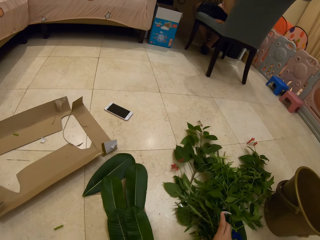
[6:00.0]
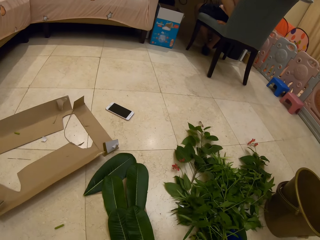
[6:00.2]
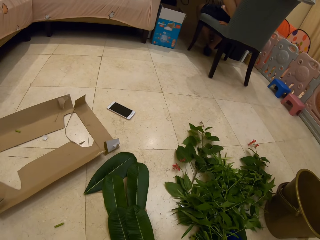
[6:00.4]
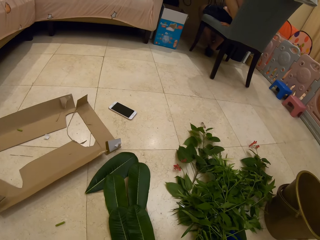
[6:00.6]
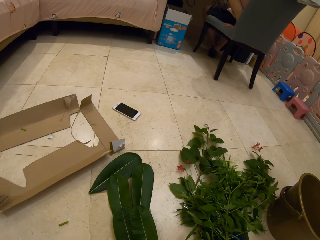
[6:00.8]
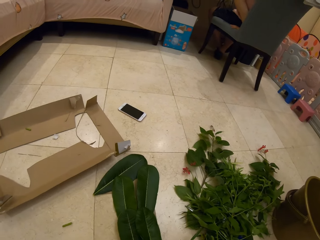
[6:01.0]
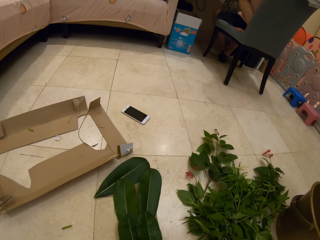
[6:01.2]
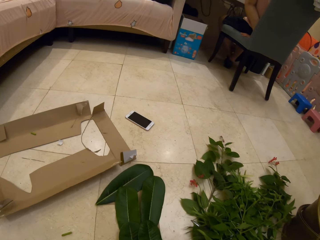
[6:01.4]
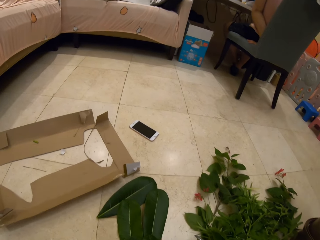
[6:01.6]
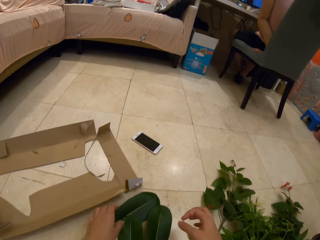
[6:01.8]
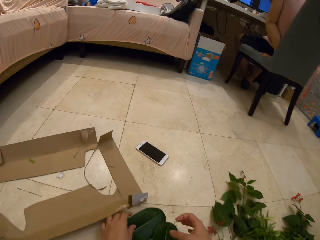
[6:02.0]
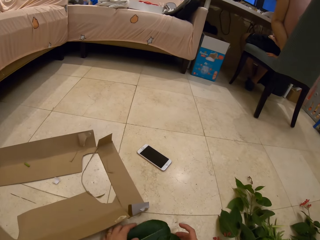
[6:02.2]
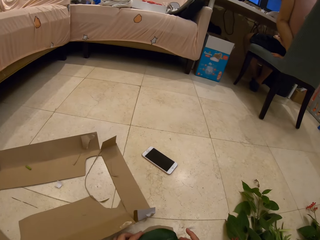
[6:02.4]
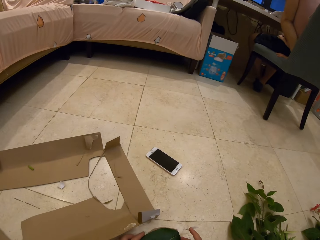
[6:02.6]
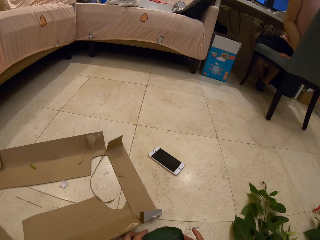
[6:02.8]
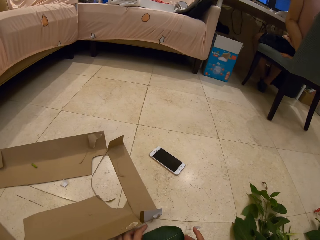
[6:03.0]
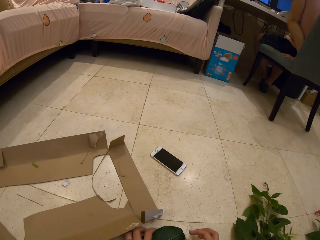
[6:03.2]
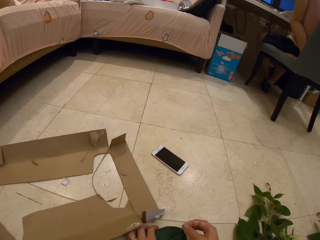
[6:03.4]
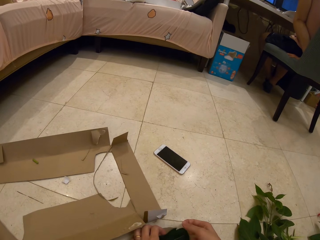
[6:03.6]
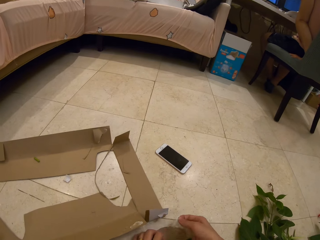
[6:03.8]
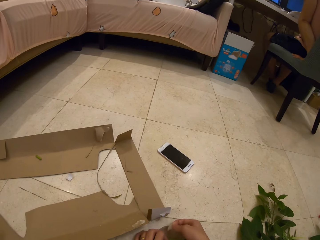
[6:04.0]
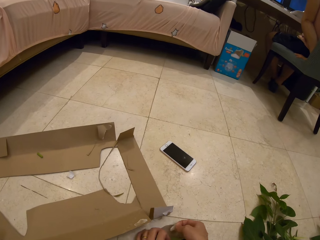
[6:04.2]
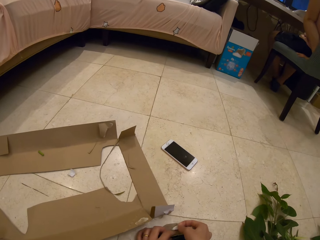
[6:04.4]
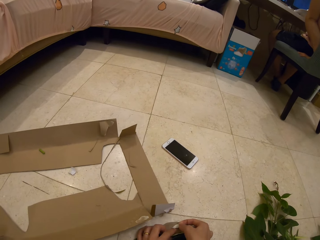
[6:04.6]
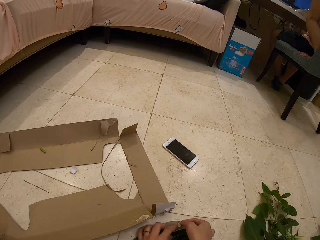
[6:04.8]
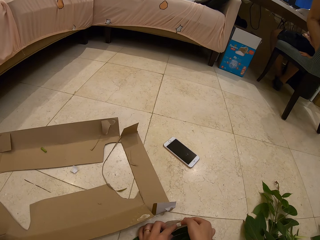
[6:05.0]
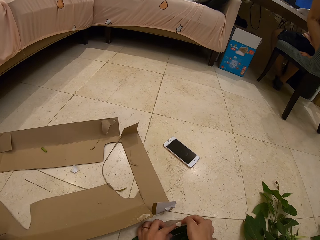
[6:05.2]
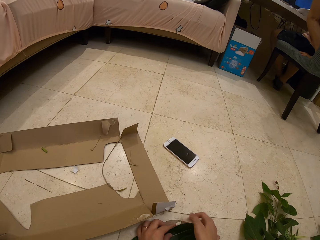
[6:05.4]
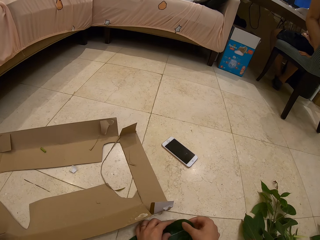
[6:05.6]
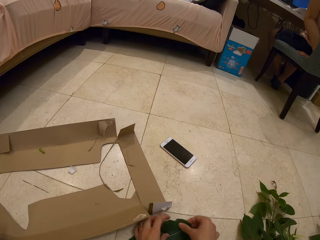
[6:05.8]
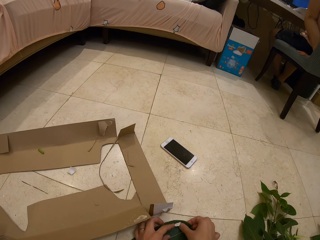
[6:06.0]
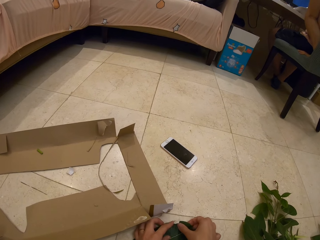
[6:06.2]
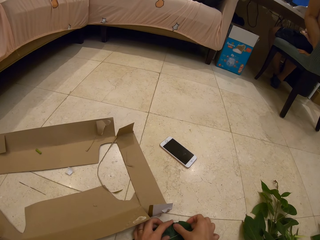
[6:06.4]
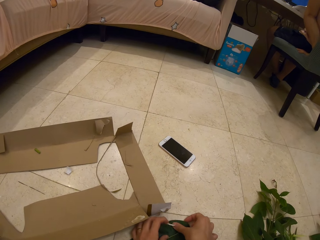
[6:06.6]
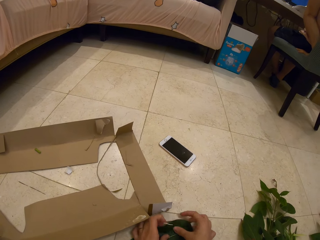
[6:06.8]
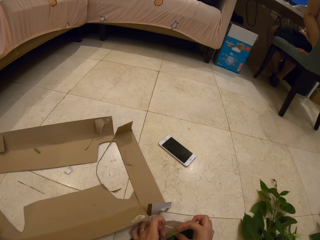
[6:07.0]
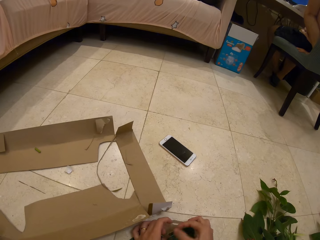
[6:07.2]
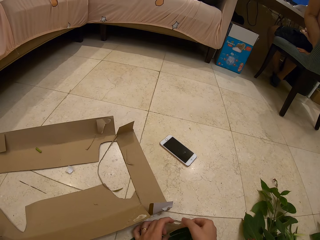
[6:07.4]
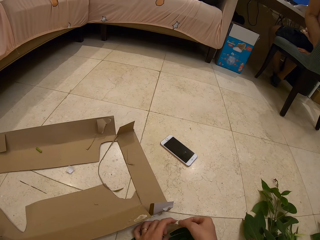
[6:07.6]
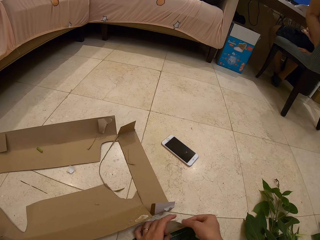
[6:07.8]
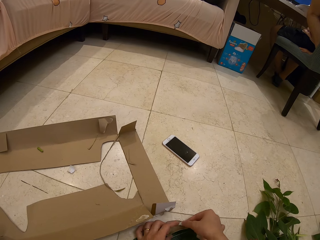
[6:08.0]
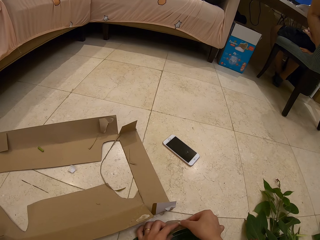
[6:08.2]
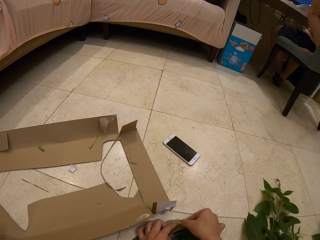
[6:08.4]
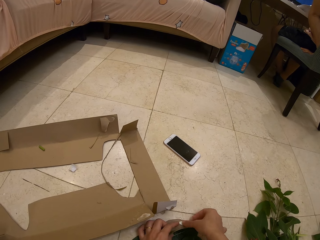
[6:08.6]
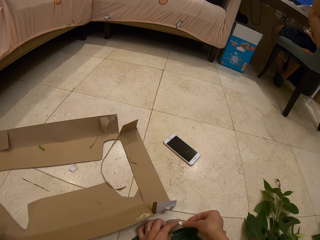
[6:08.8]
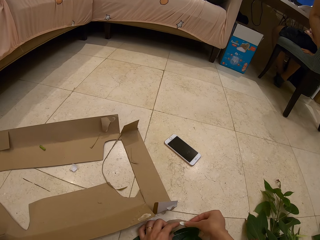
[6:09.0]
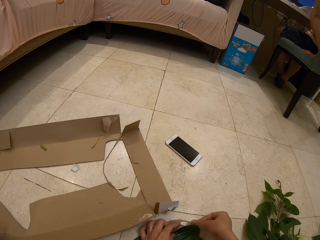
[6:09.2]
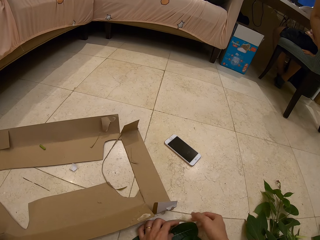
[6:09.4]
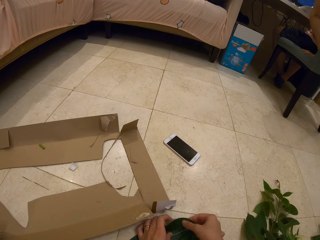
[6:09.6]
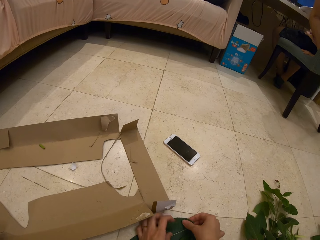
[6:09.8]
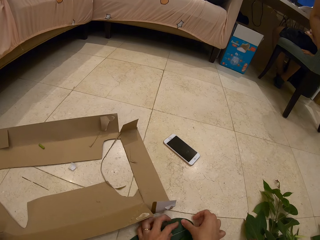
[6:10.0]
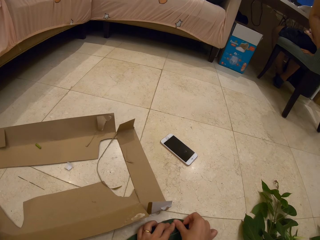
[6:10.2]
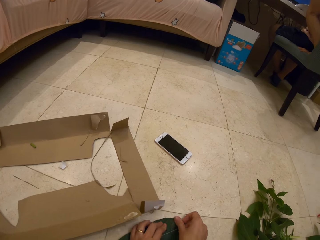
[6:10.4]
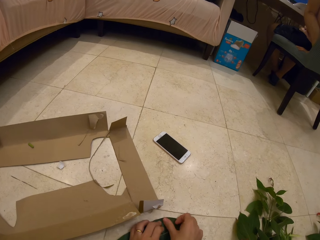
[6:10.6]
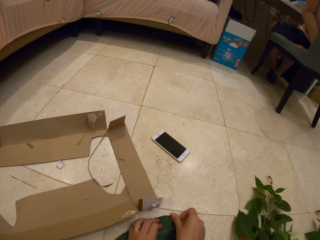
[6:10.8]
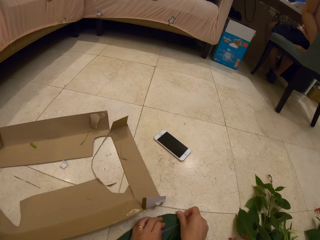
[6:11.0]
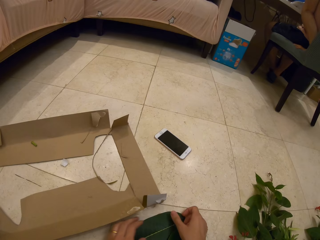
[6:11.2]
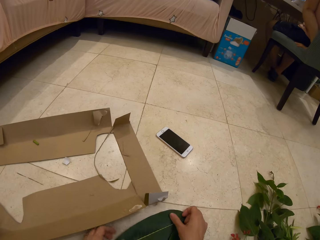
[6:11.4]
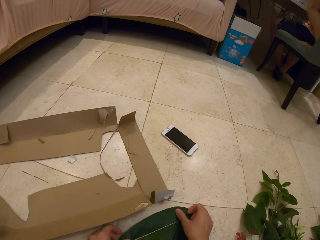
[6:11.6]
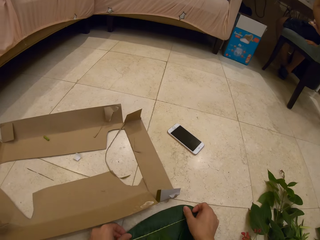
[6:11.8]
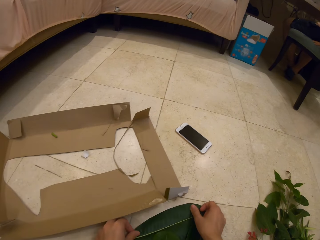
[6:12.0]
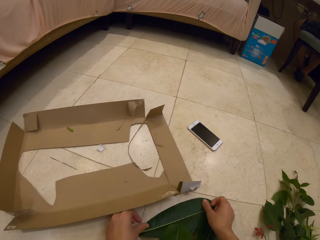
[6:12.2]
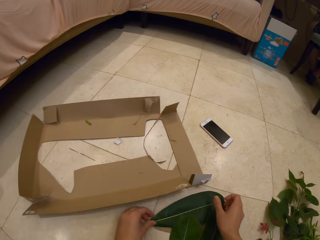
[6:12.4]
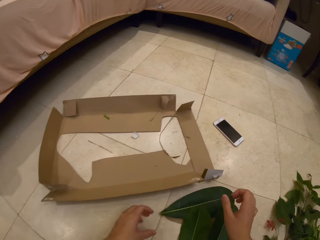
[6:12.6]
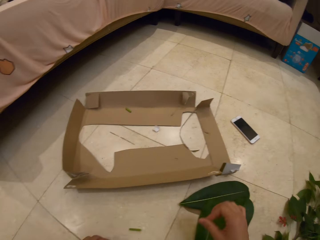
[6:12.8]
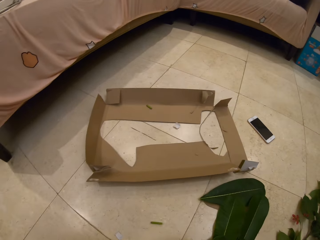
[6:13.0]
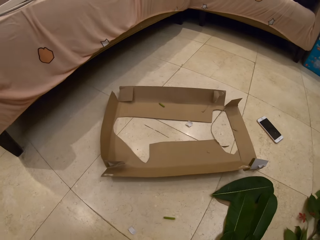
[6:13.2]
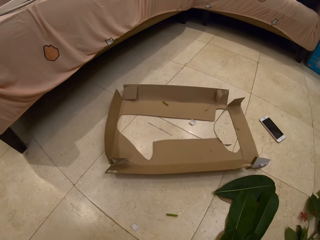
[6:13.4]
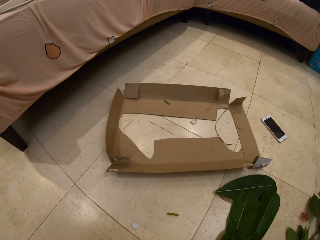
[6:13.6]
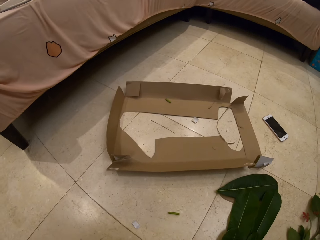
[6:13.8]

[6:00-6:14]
The camera wearer moves the flowers. They touch the leaves on the floor and arrange the leaves. They put a sticker glue. They stick the leaf with a tape. They speak to a person. They press the sticker glue.

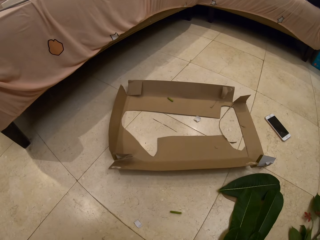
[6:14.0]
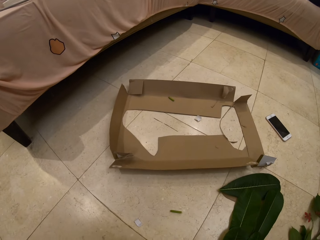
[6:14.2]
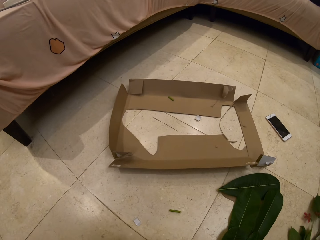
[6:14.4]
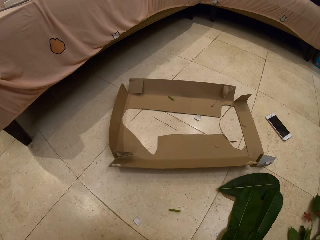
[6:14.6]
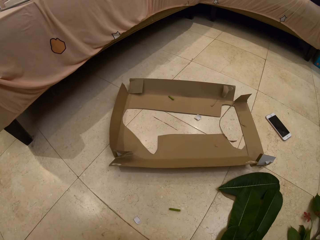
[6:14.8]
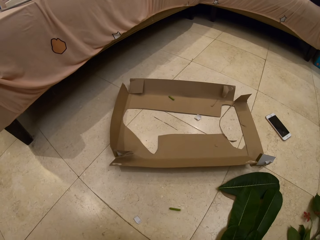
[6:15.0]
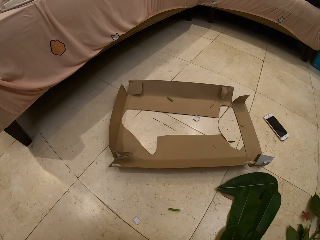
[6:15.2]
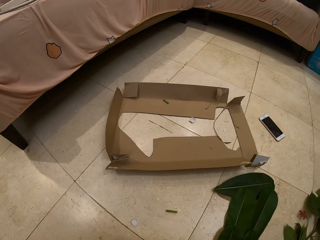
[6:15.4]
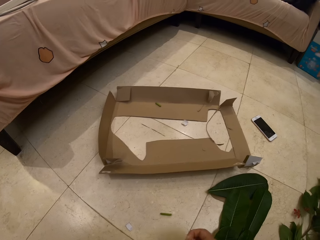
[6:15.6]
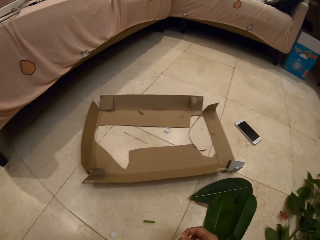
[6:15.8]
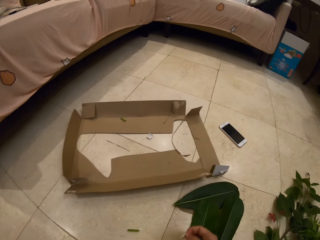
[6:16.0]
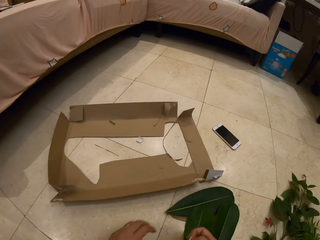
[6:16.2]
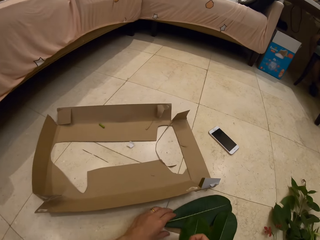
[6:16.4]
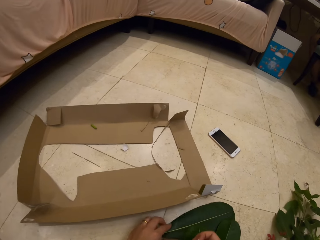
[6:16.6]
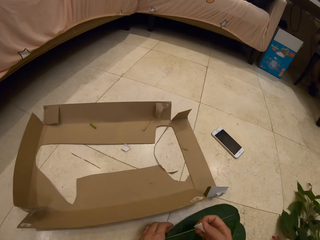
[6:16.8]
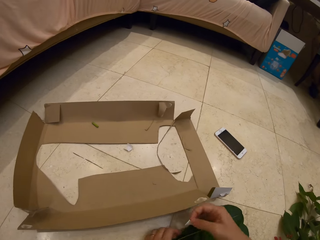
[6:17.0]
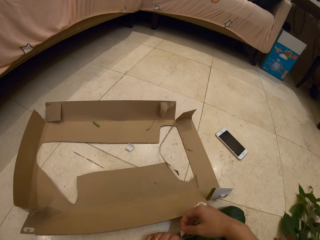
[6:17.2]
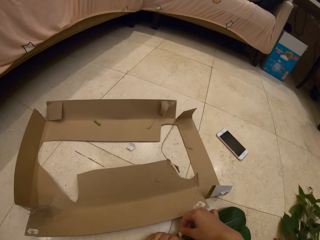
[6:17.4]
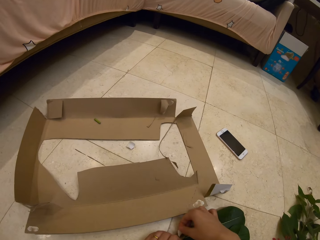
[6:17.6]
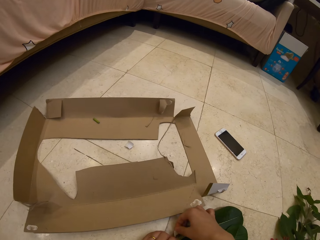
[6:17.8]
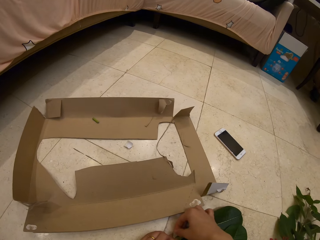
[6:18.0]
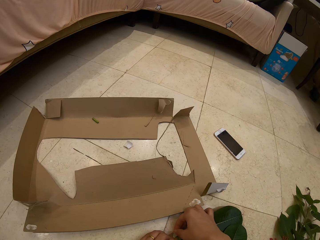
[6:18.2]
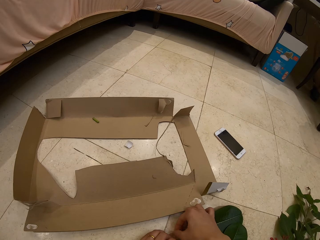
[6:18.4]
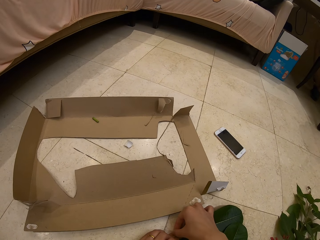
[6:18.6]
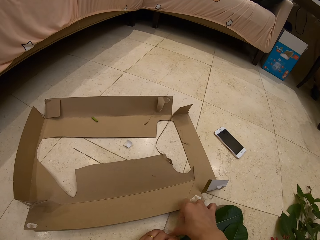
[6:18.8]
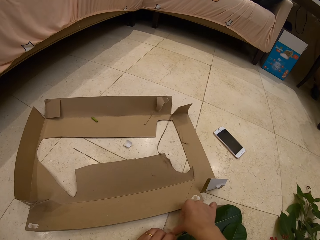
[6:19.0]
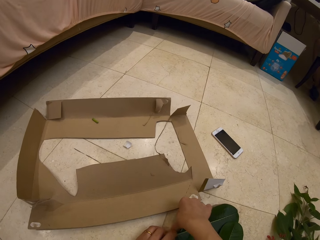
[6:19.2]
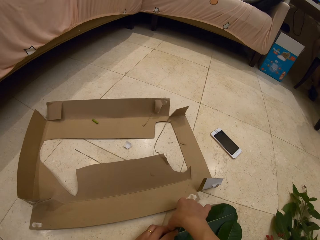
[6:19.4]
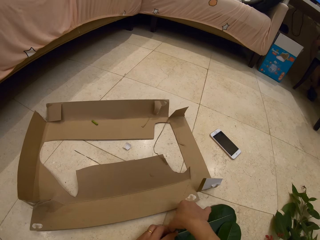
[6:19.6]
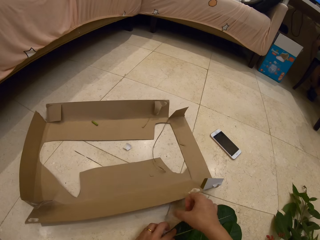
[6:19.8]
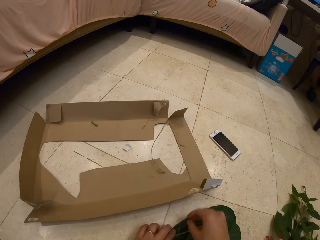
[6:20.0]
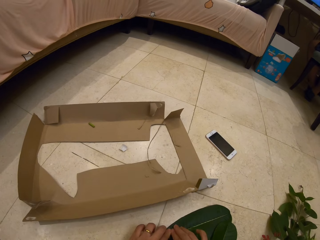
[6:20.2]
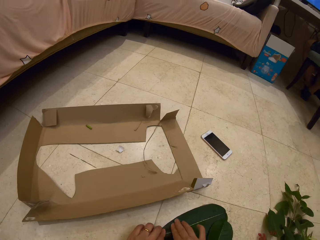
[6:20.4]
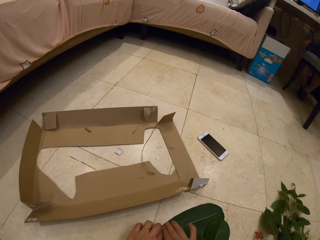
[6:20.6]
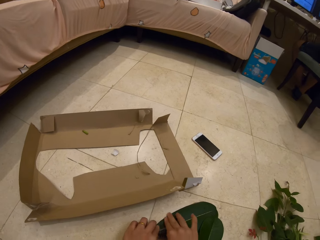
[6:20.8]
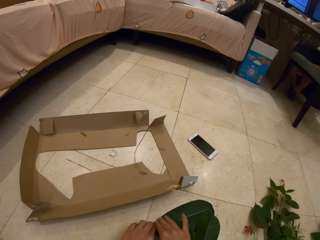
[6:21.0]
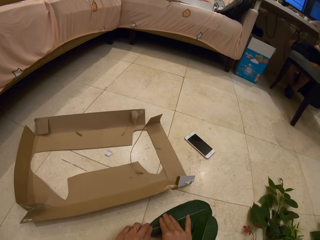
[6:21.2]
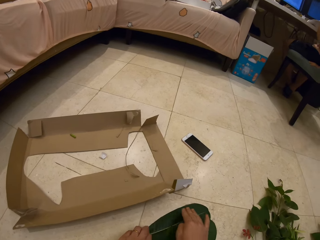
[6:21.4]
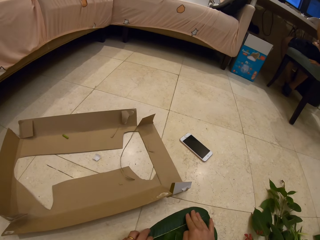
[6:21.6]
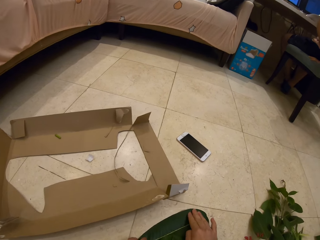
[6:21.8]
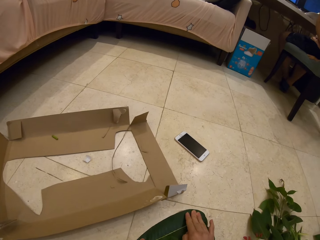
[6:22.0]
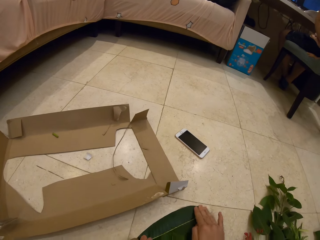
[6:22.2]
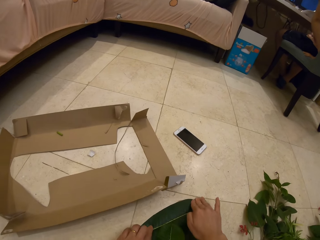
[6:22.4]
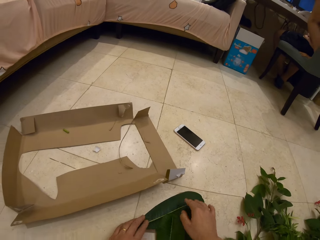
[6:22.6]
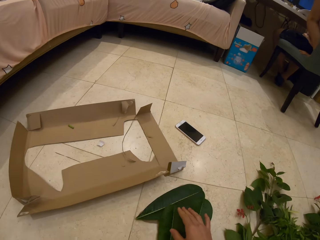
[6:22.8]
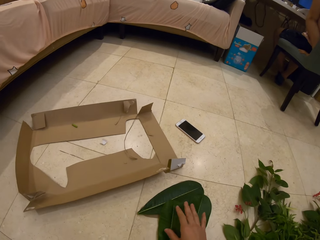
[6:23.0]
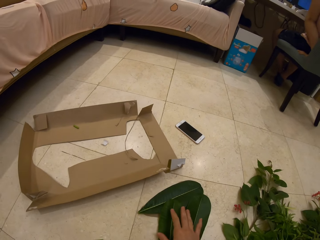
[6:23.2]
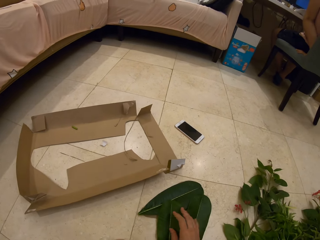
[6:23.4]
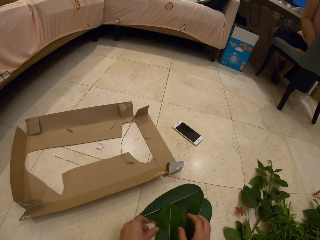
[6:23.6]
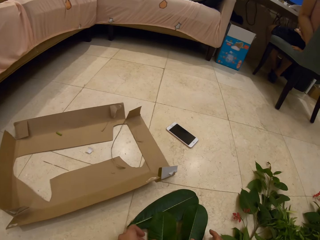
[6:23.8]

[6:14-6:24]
The camera wearer places a leaf on the sticker glue. They pick a sticker paper. They stick the leaf with a tape. They press on the leaf.
